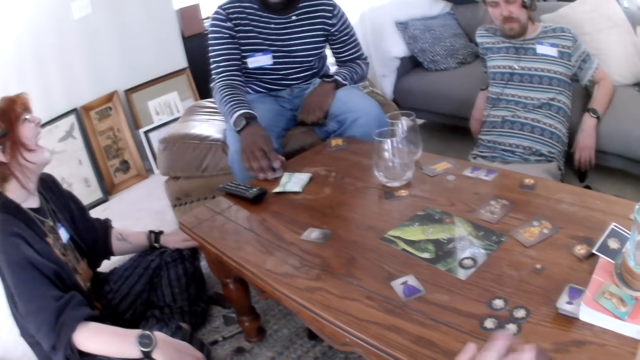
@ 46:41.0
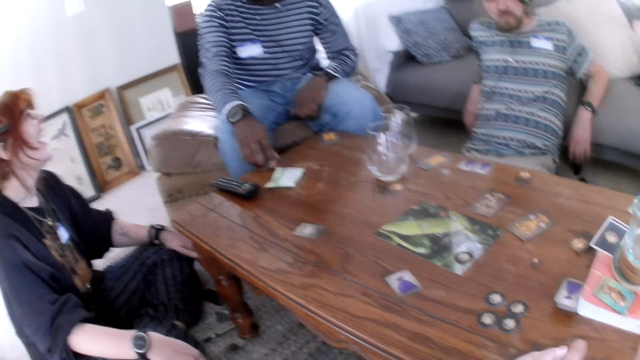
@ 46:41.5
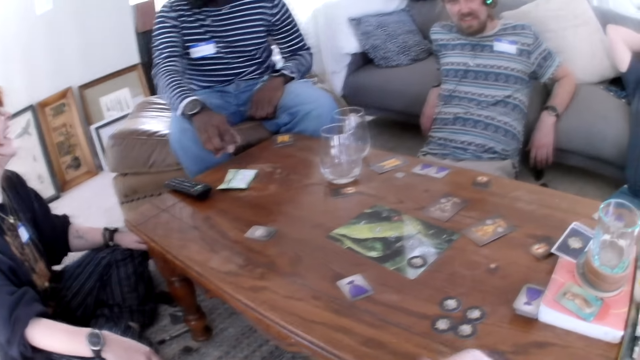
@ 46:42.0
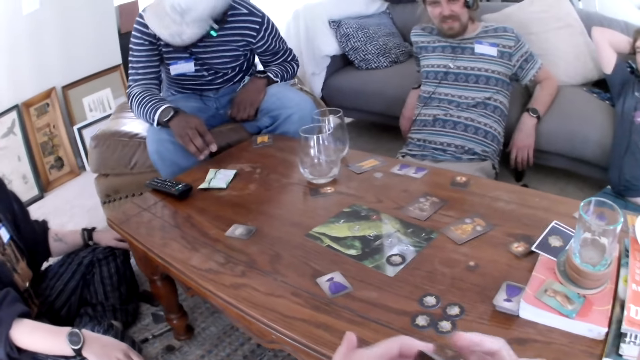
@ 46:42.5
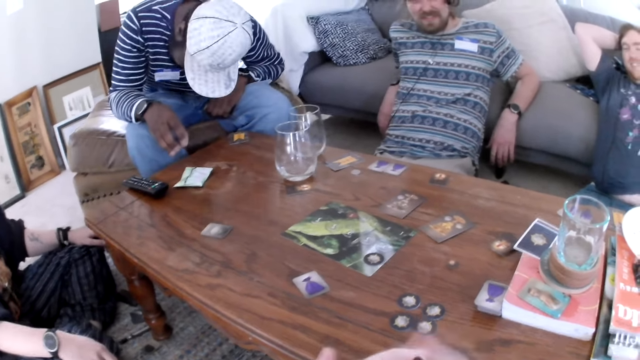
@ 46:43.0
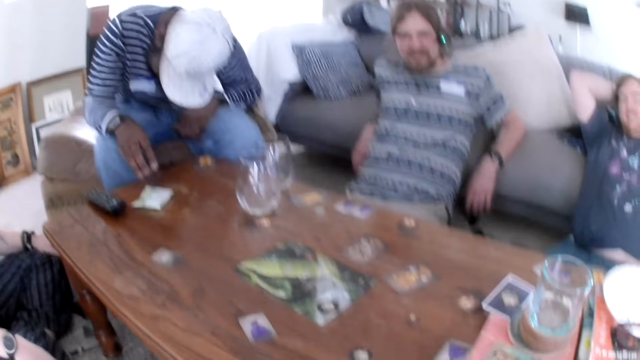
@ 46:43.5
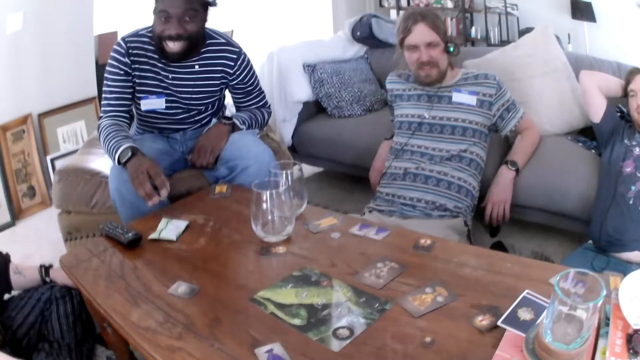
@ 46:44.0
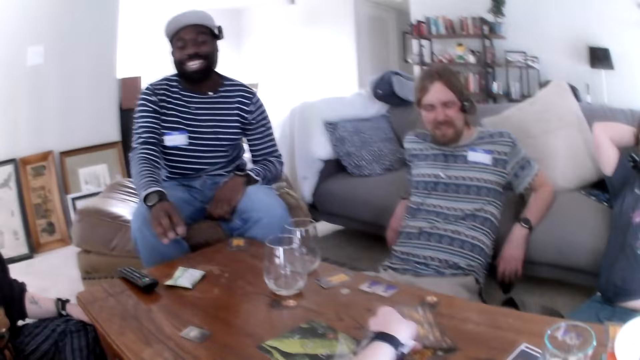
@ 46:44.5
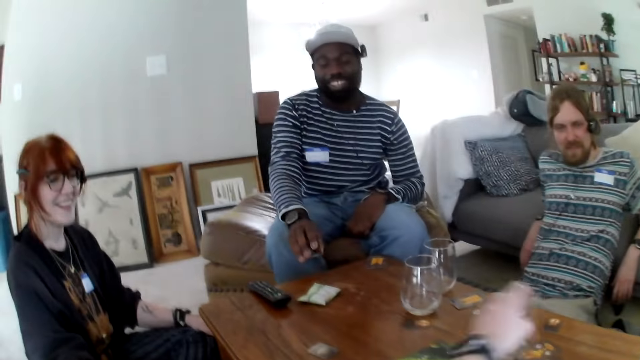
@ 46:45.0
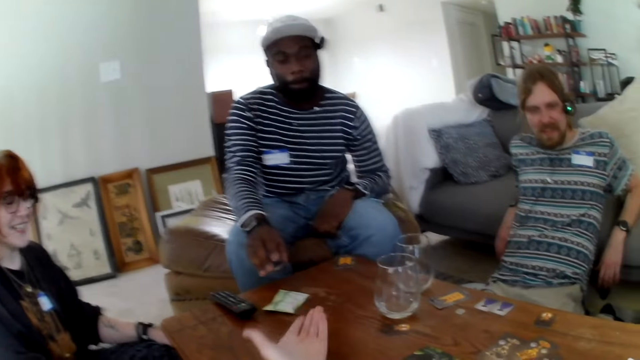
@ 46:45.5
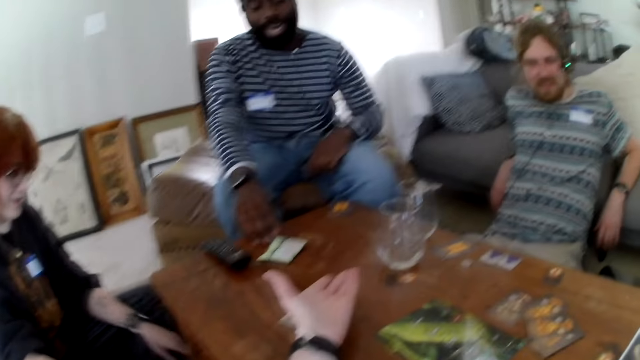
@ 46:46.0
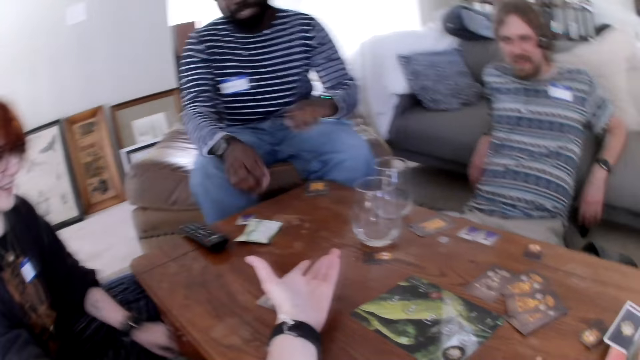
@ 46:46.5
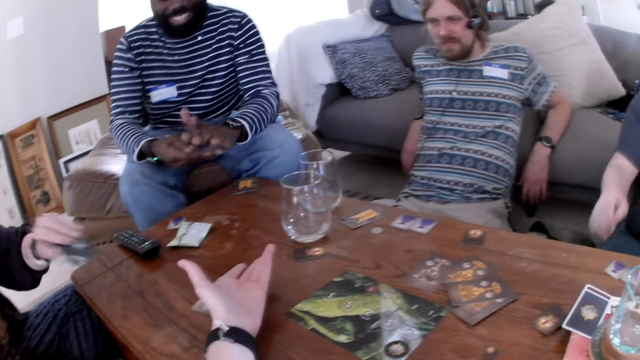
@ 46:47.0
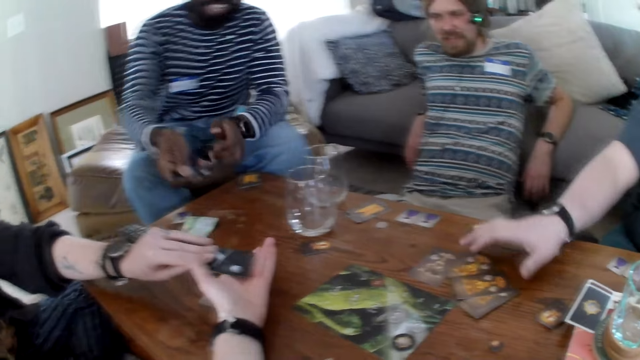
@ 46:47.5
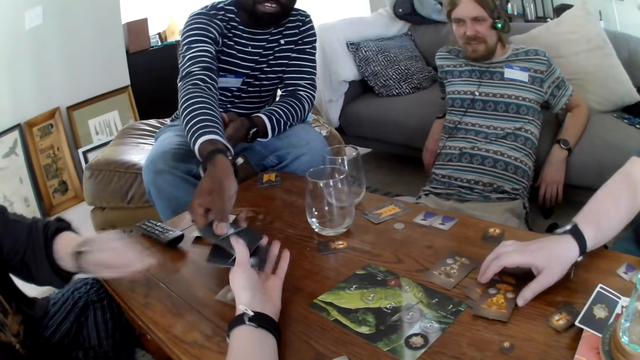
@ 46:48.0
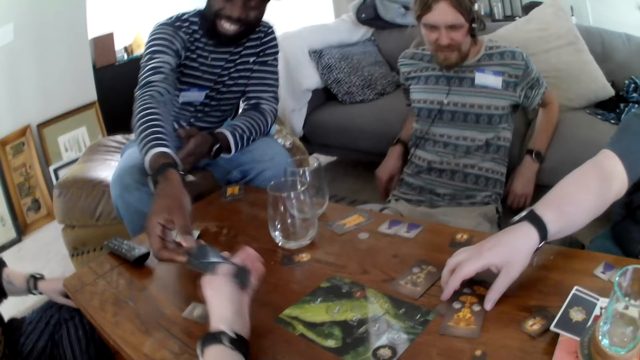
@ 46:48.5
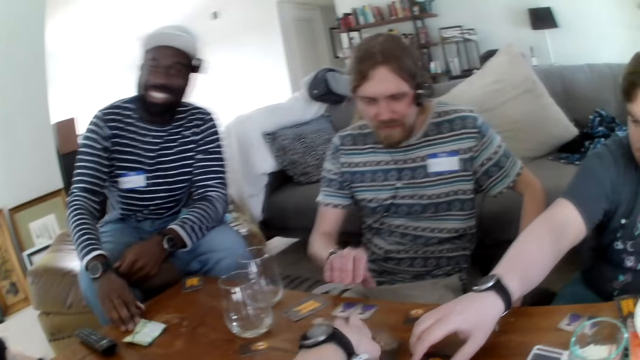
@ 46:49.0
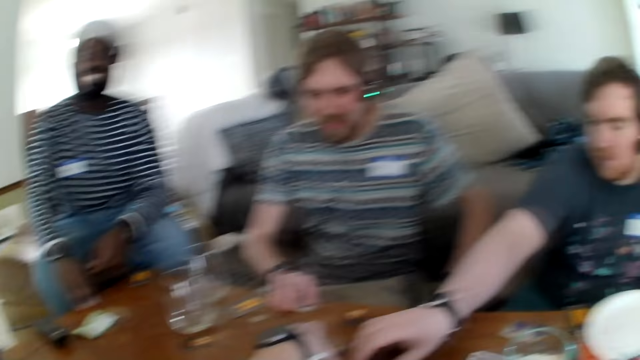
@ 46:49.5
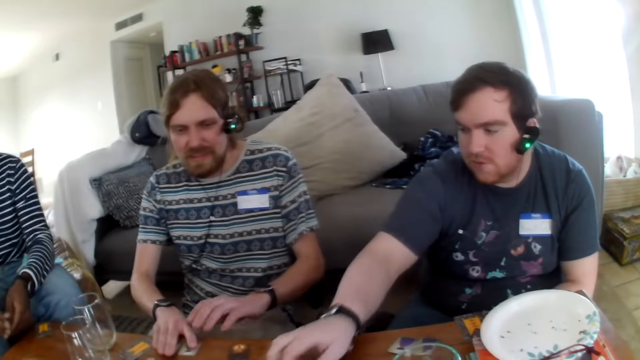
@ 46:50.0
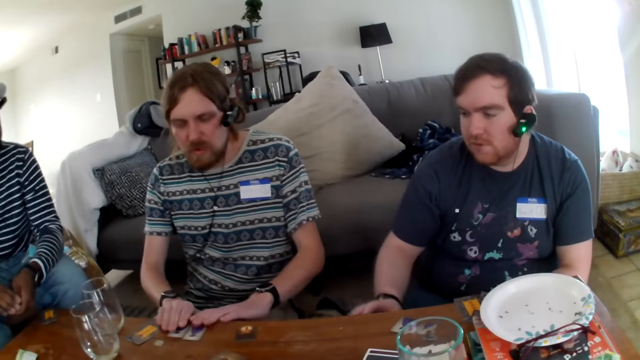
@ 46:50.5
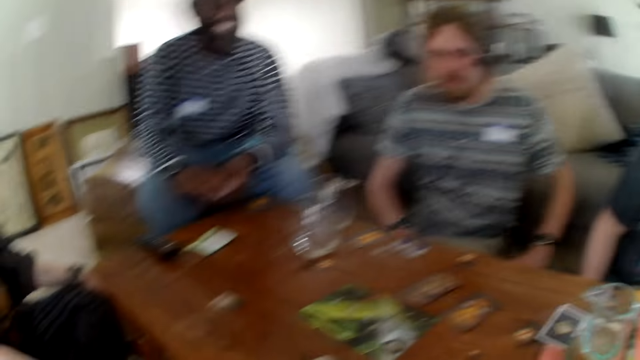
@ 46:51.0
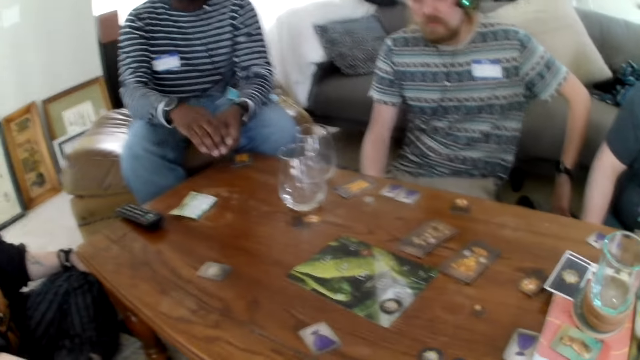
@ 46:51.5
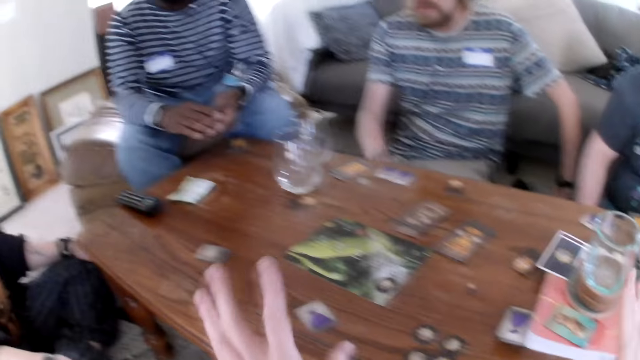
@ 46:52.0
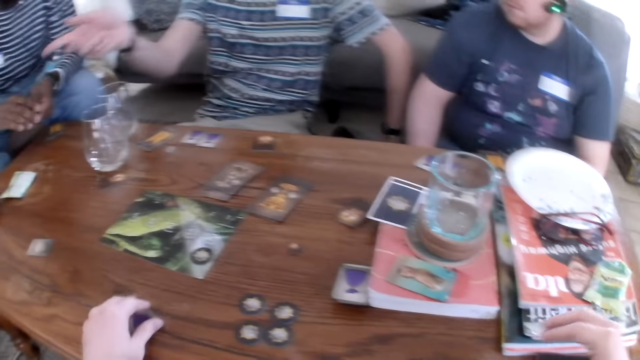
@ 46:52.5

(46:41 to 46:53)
The camera wearer puts the cards on the table. They pick up the cards from a person.

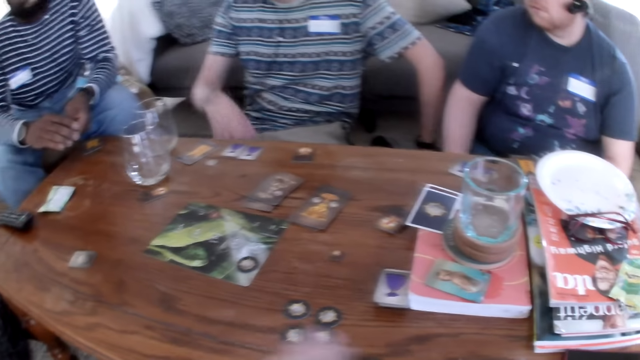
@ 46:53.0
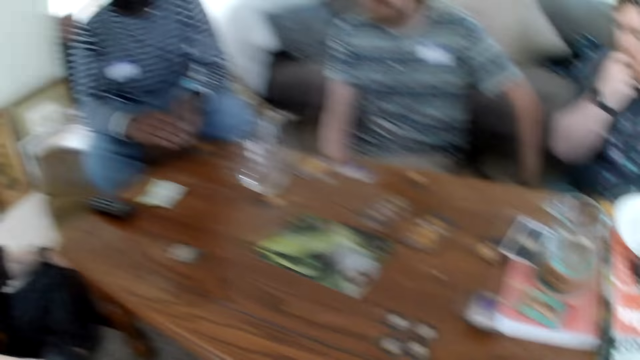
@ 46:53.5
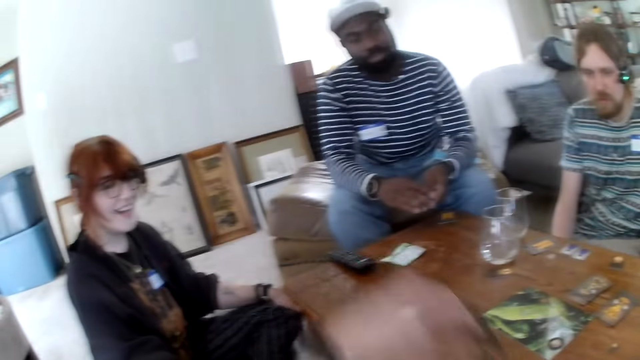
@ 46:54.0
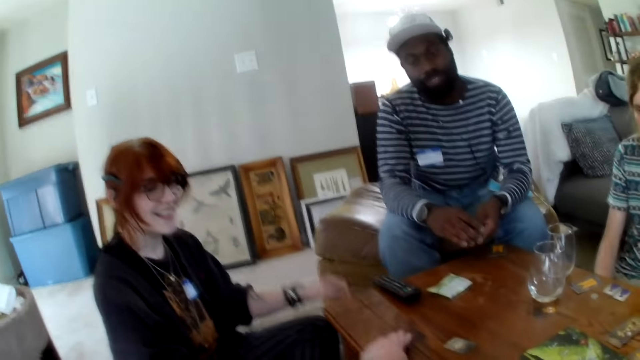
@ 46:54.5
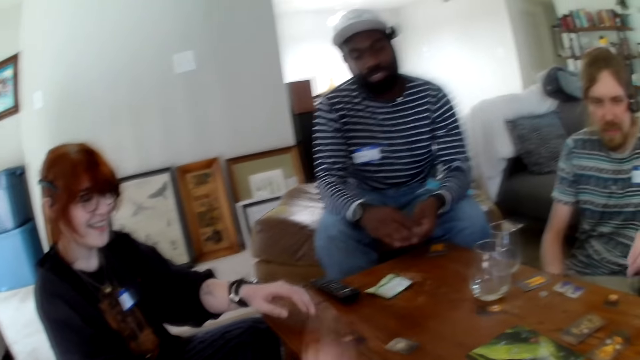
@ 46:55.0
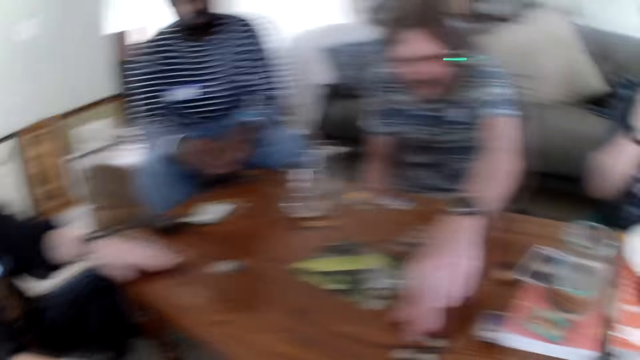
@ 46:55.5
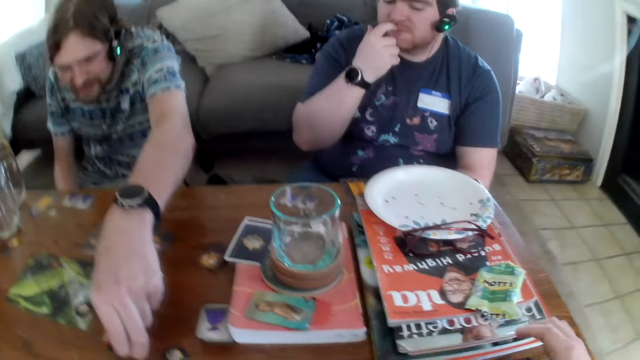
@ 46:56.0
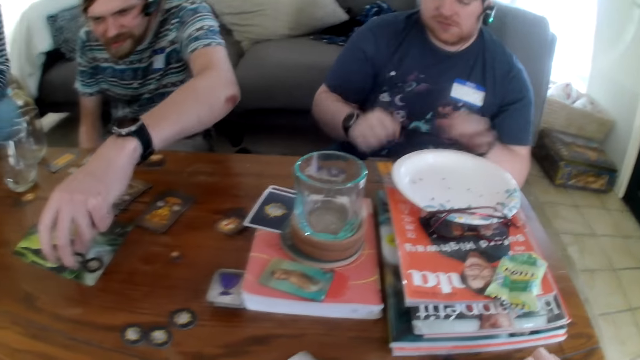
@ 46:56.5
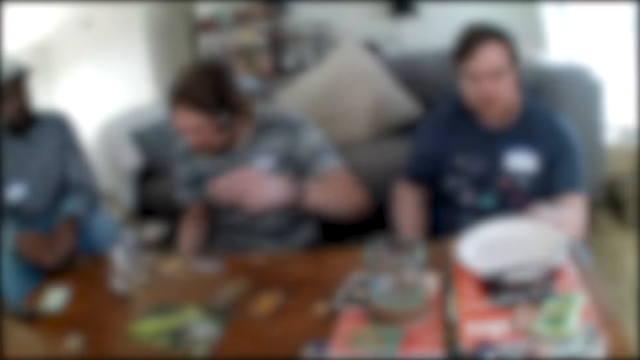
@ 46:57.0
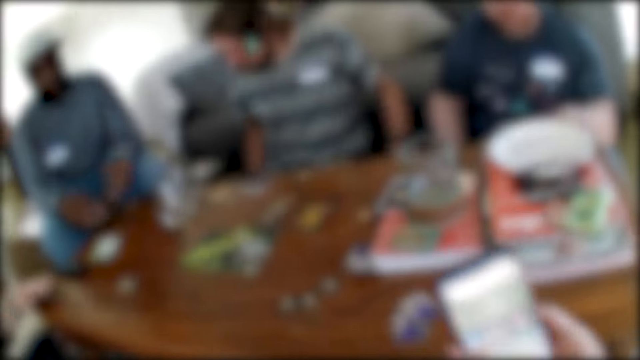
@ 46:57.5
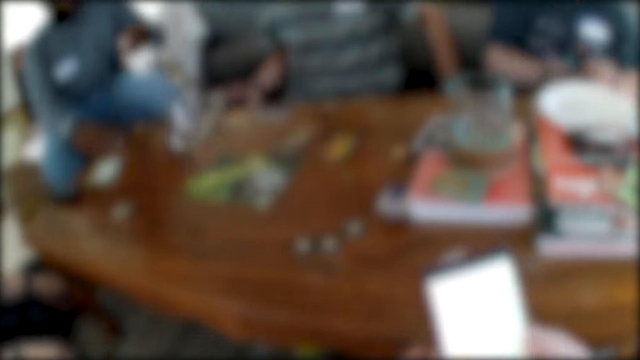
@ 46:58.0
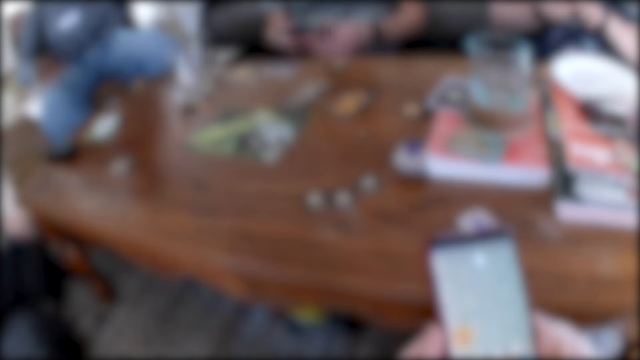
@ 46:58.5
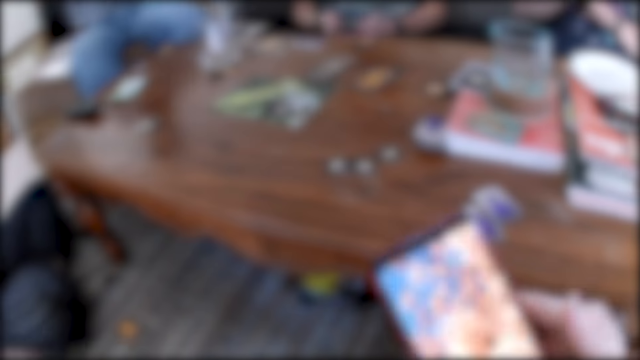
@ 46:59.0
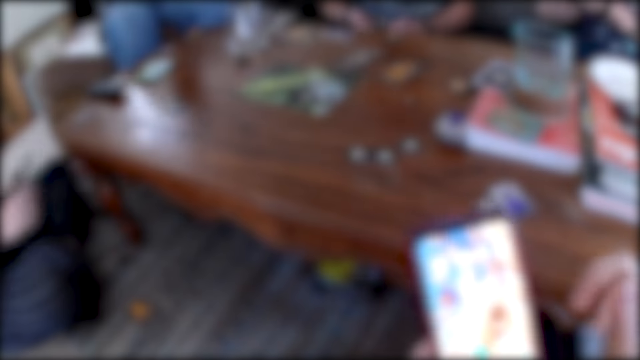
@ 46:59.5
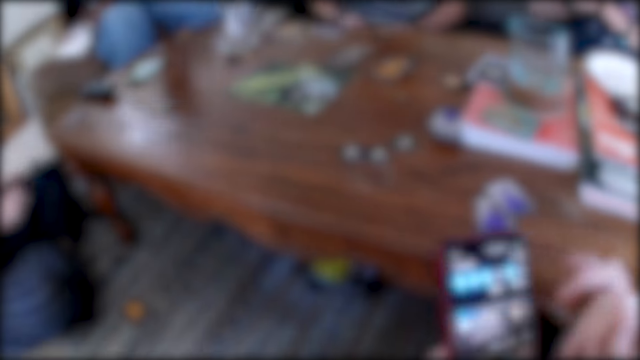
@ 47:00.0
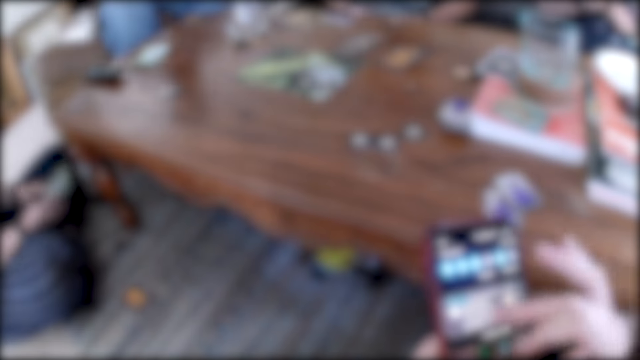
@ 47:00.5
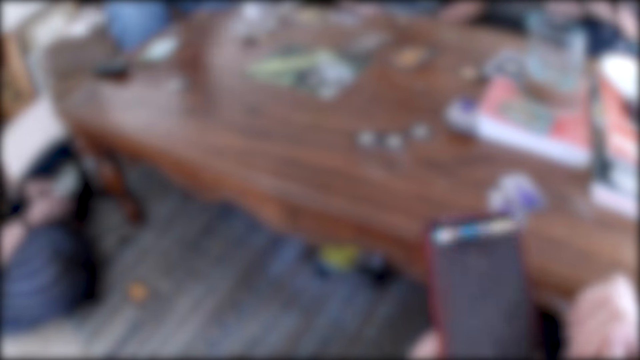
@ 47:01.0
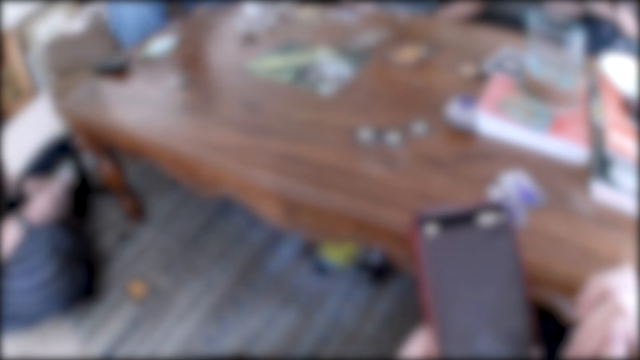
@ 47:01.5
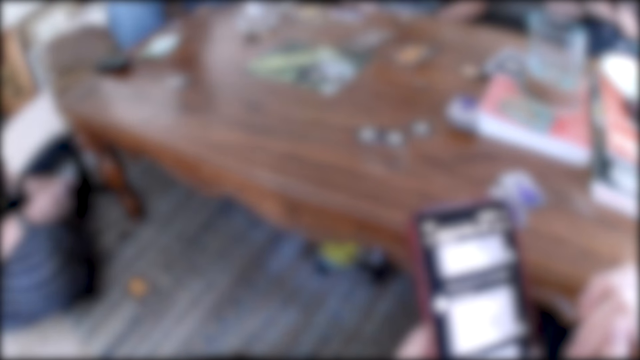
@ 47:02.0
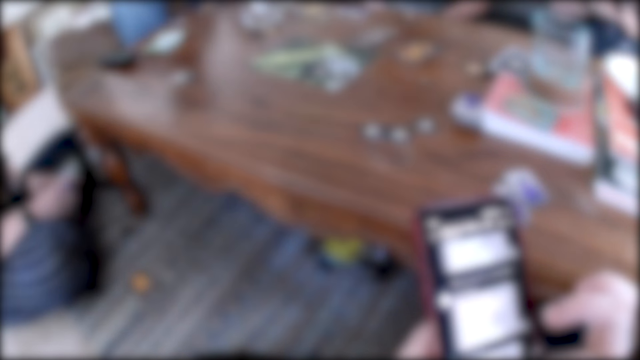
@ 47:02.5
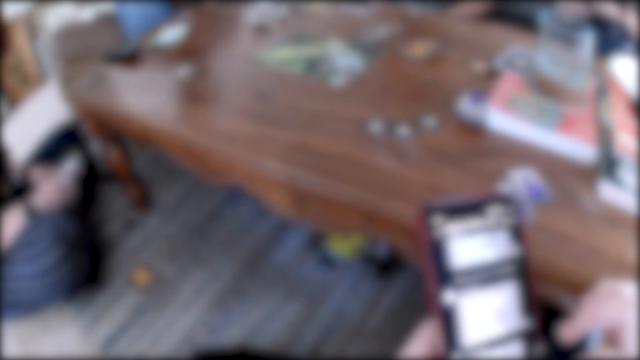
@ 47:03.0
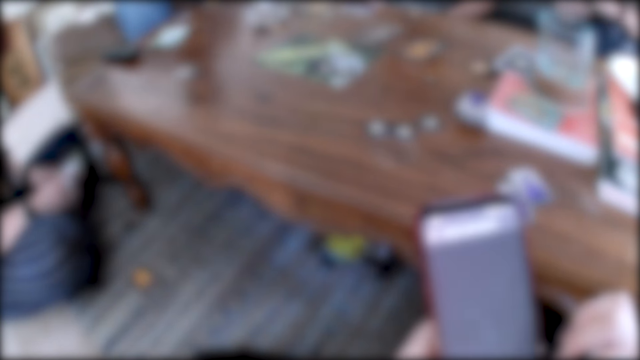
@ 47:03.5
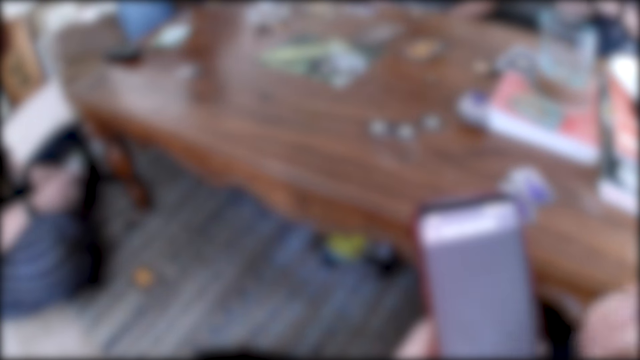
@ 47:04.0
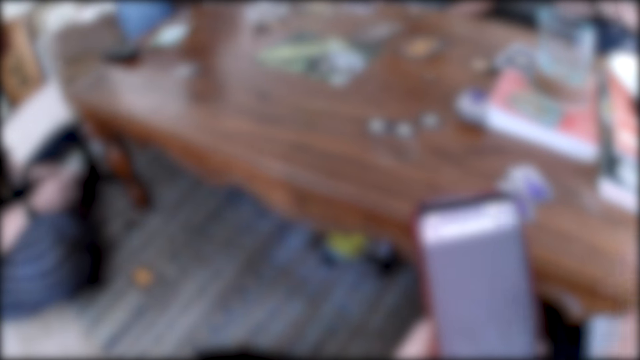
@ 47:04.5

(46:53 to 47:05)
The camera wearer puts the cards on the table. They pick up a phone. They touch the phone. They scroll the phone.
